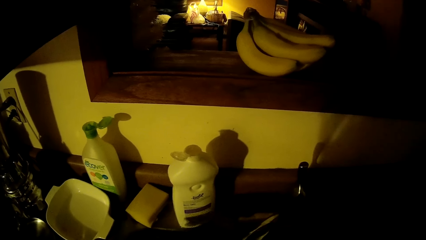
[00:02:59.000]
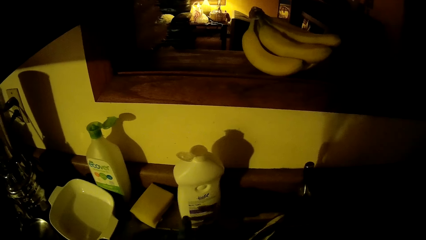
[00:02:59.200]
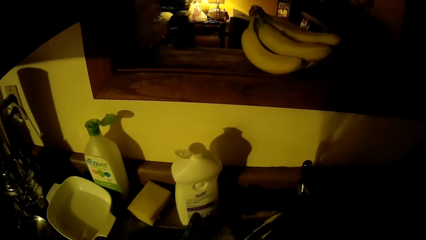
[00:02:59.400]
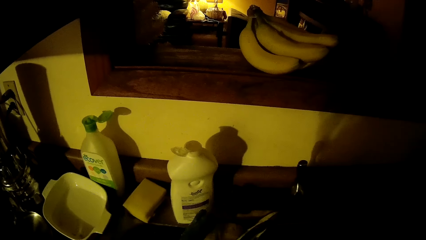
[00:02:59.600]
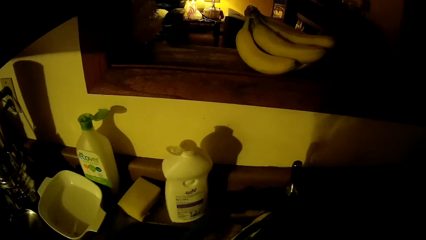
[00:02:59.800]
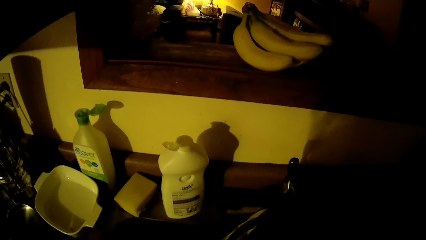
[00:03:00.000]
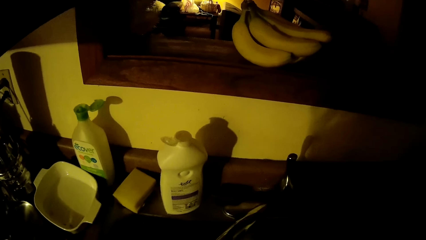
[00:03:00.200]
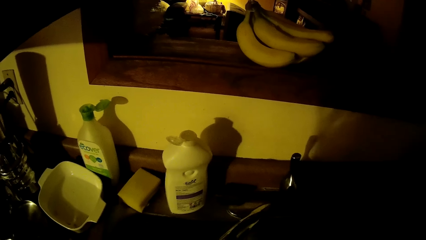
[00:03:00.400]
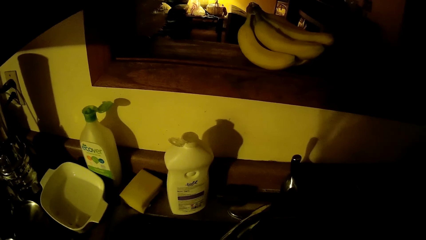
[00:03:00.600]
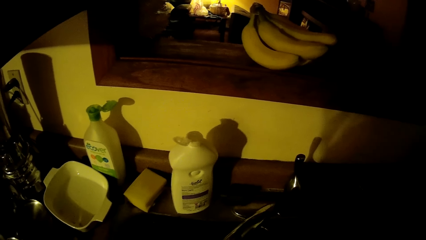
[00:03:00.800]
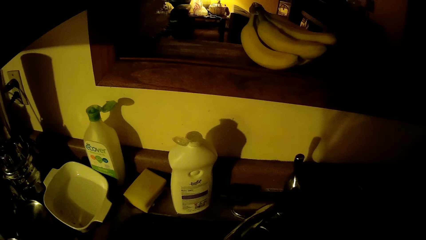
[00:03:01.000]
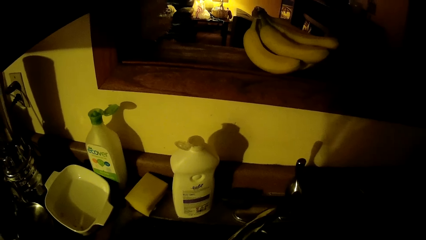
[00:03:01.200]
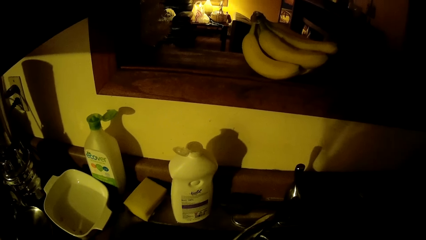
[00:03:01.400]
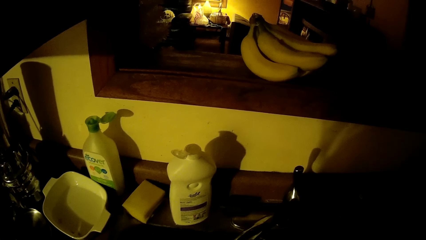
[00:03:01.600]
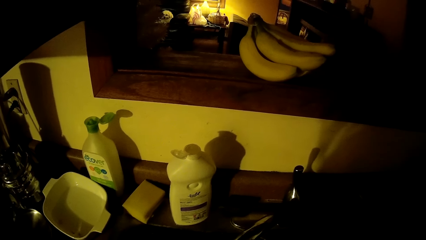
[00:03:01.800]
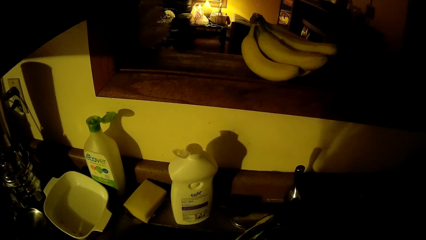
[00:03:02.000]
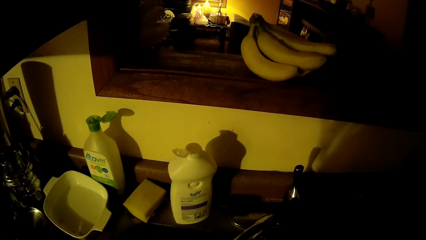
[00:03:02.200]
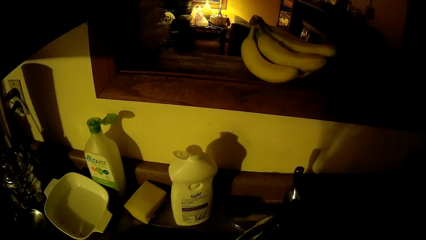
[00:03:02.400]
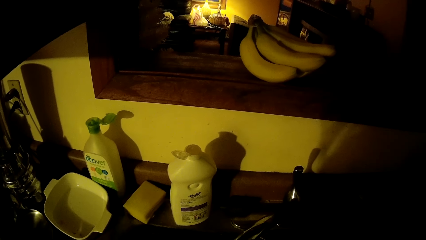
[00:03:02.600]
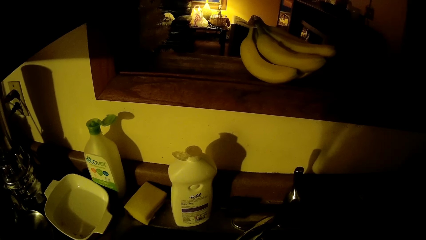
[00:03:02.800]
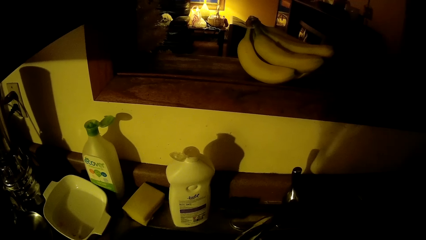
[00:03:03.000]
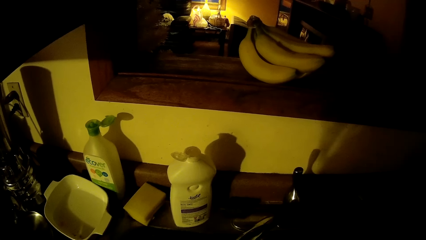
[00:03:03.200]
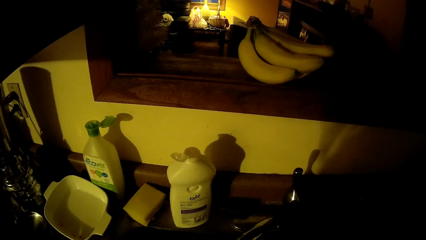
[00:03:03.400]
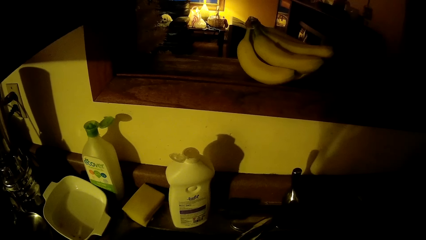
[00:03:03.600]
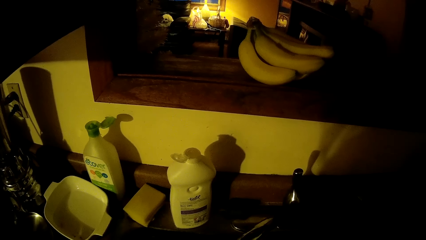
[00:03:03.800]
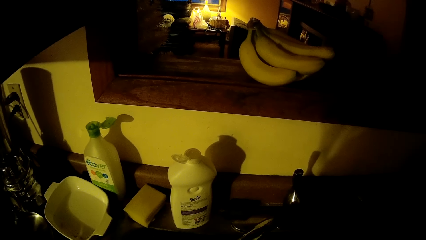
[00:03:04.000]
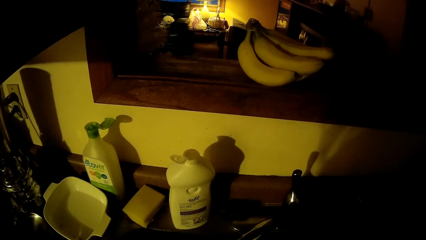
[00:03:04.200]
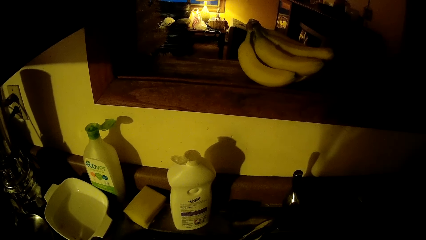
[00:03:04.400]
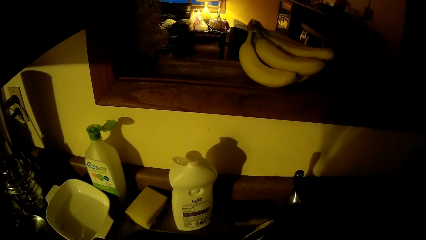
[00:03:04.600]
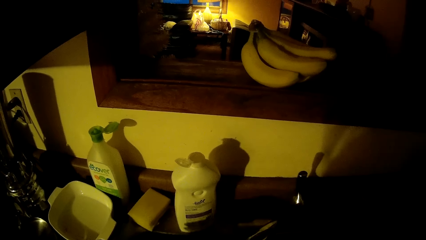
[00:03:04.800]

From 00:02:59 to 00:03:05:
The camera wearer puts his left hand under the sink tap.

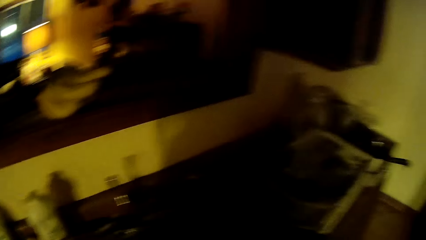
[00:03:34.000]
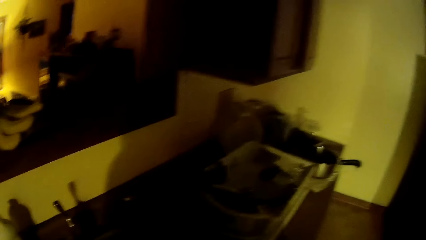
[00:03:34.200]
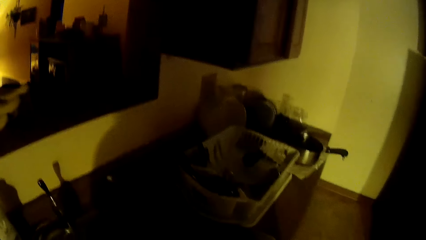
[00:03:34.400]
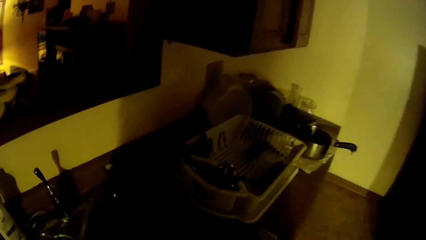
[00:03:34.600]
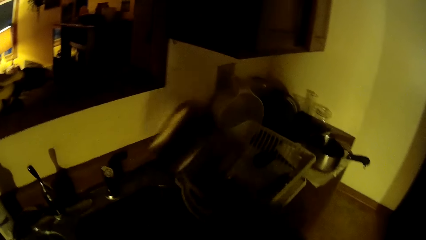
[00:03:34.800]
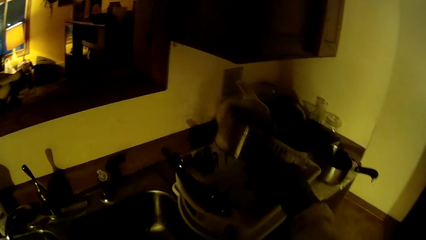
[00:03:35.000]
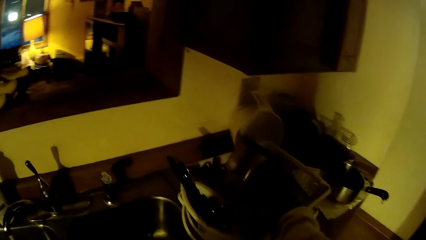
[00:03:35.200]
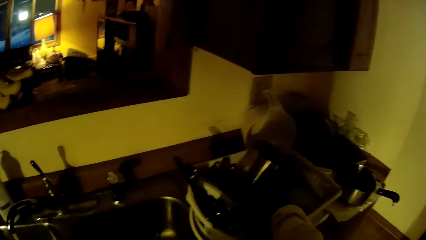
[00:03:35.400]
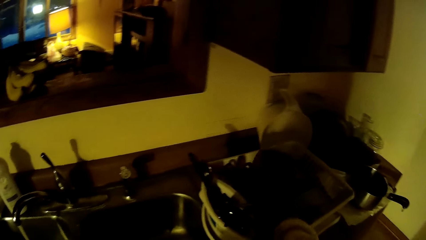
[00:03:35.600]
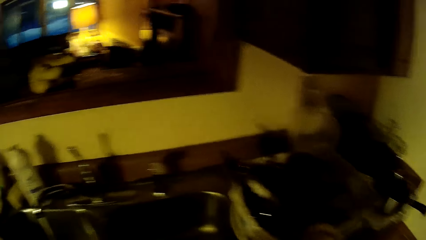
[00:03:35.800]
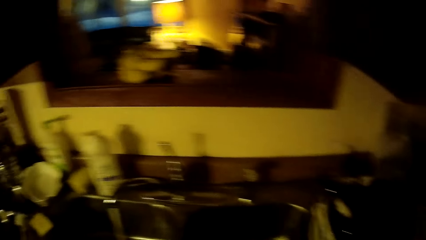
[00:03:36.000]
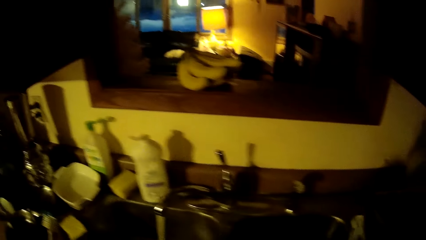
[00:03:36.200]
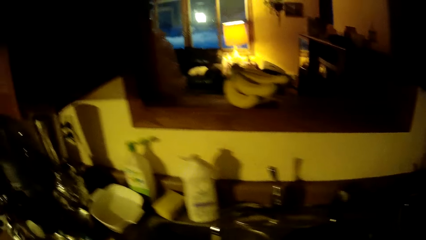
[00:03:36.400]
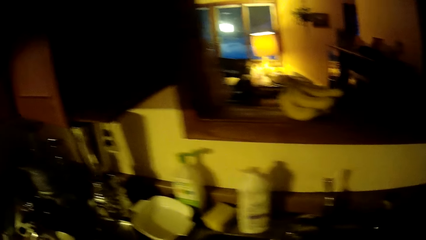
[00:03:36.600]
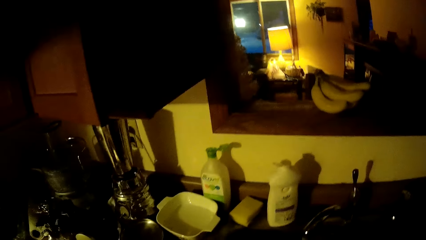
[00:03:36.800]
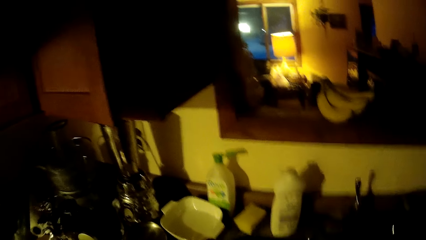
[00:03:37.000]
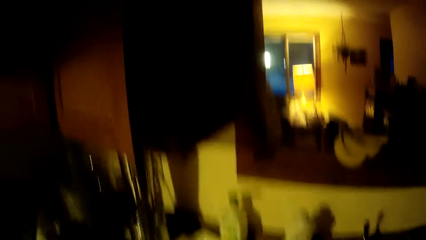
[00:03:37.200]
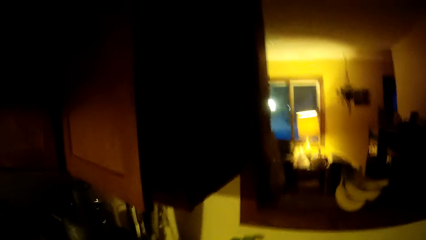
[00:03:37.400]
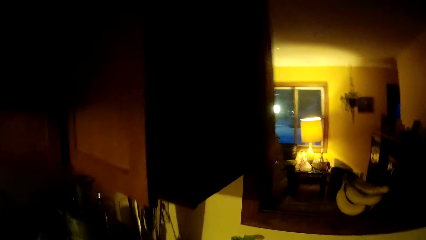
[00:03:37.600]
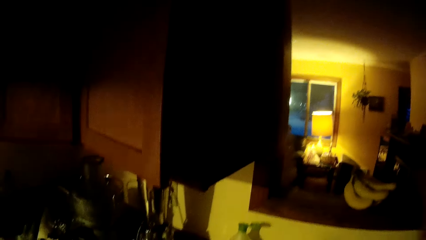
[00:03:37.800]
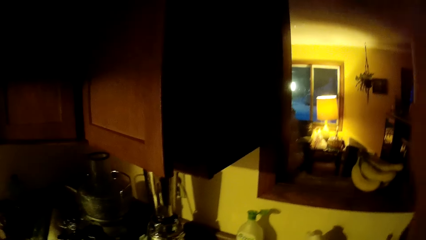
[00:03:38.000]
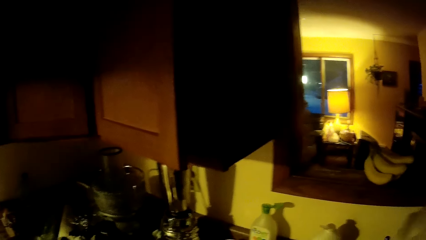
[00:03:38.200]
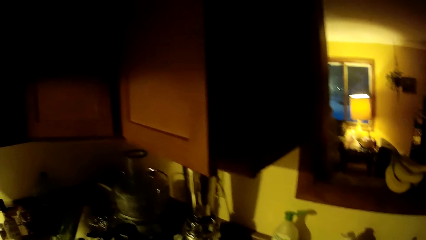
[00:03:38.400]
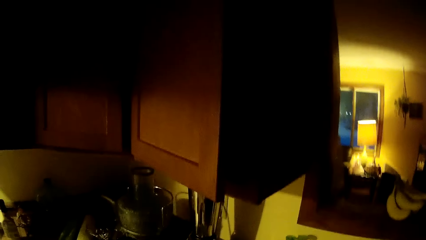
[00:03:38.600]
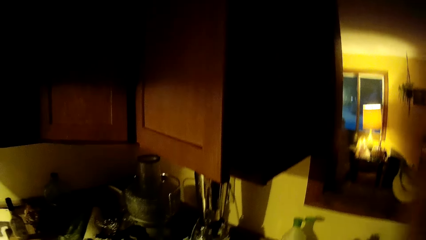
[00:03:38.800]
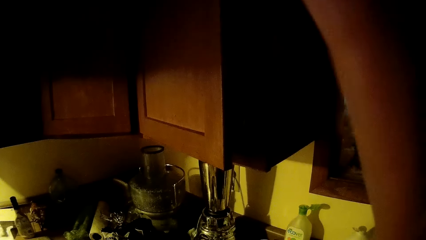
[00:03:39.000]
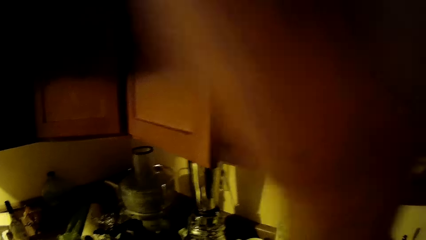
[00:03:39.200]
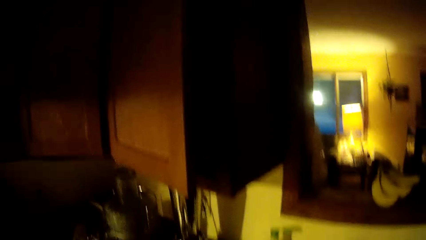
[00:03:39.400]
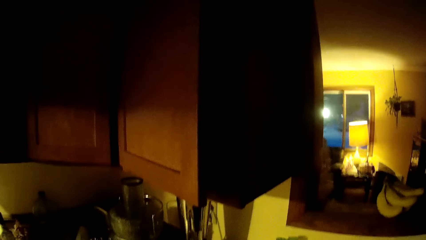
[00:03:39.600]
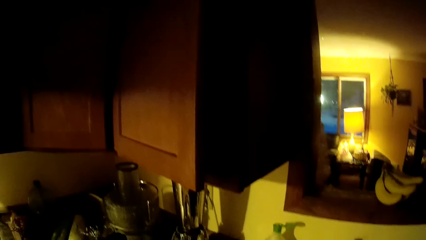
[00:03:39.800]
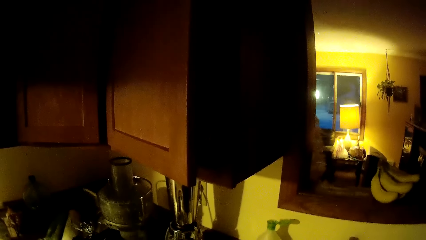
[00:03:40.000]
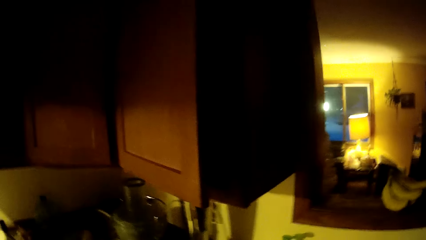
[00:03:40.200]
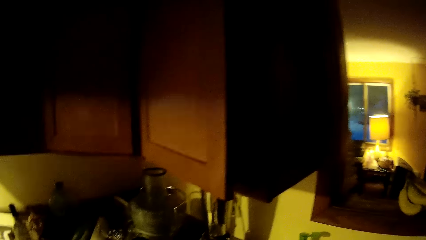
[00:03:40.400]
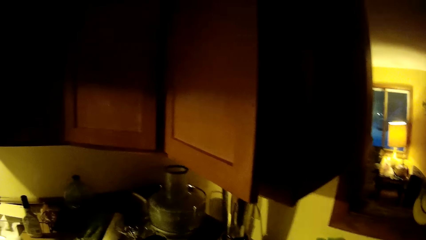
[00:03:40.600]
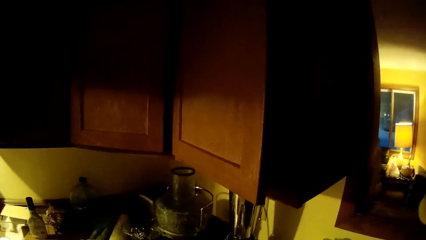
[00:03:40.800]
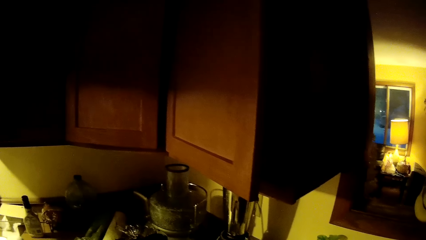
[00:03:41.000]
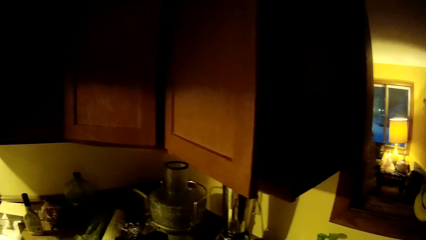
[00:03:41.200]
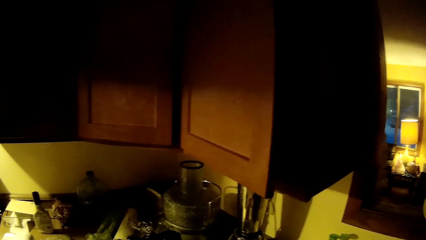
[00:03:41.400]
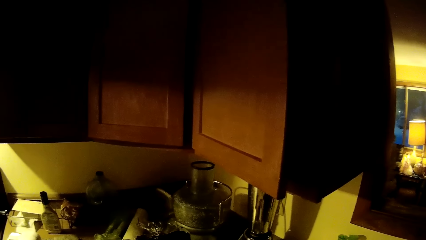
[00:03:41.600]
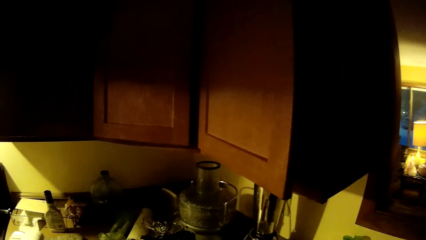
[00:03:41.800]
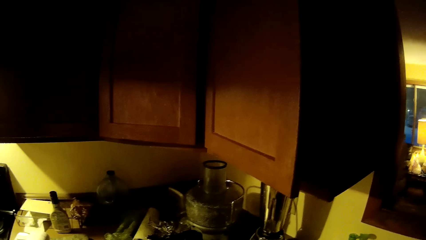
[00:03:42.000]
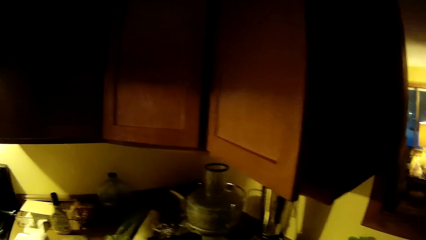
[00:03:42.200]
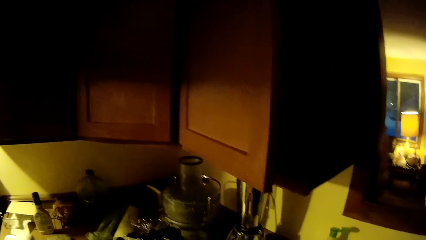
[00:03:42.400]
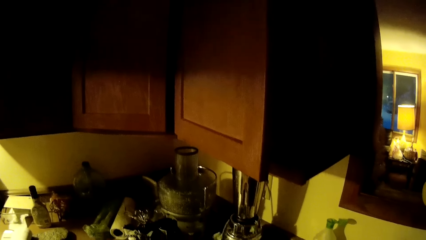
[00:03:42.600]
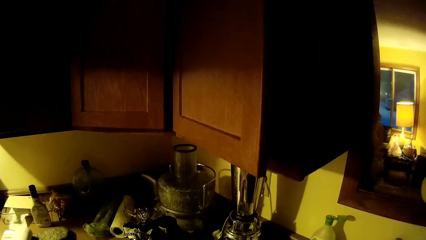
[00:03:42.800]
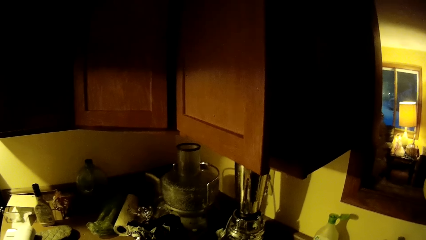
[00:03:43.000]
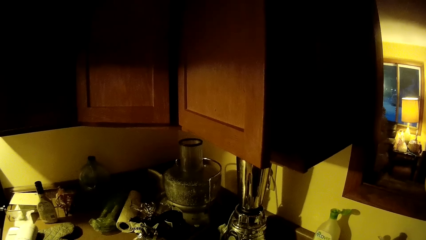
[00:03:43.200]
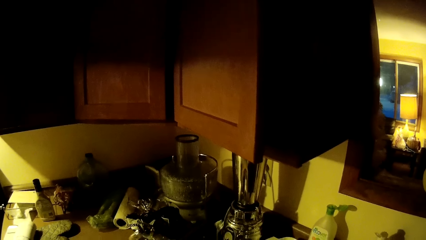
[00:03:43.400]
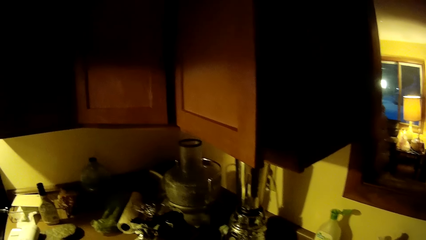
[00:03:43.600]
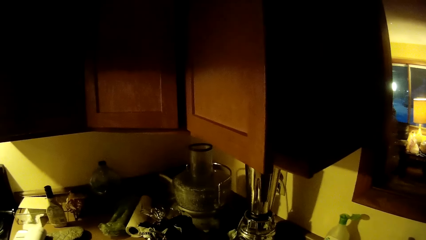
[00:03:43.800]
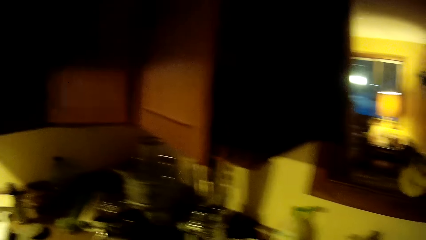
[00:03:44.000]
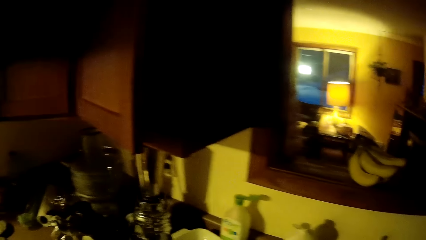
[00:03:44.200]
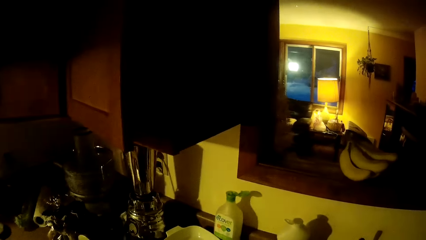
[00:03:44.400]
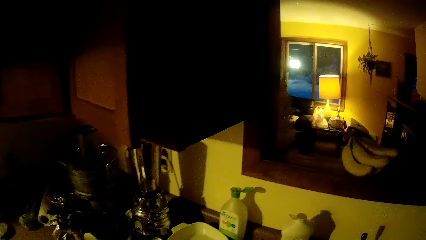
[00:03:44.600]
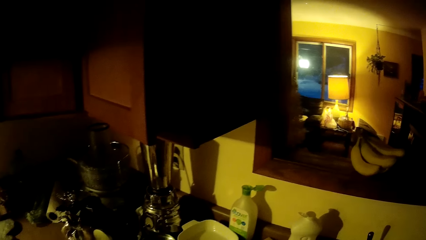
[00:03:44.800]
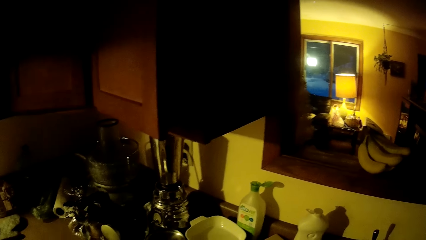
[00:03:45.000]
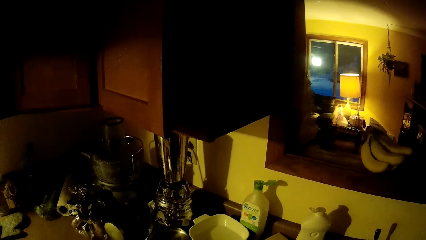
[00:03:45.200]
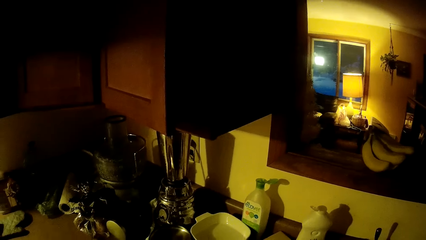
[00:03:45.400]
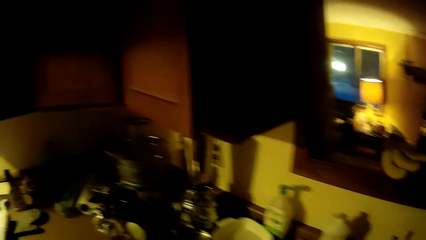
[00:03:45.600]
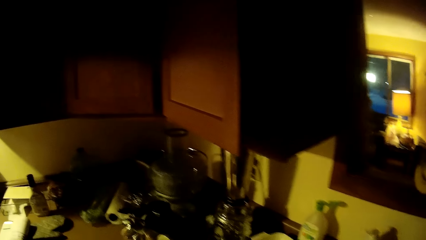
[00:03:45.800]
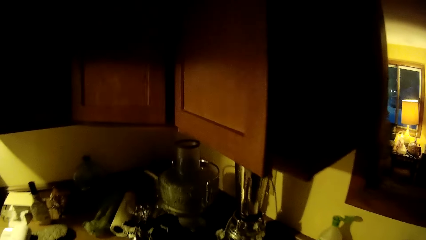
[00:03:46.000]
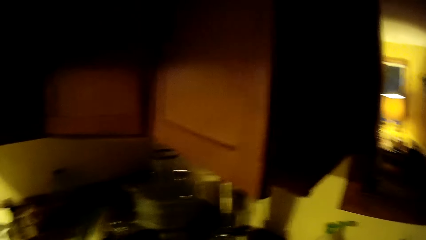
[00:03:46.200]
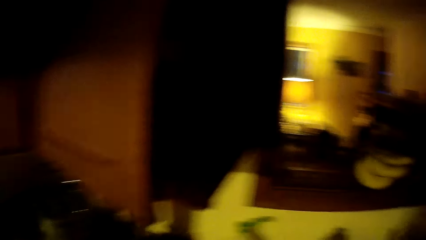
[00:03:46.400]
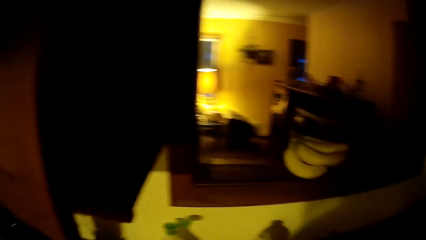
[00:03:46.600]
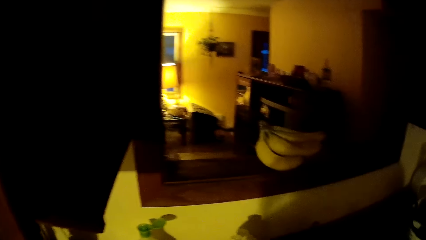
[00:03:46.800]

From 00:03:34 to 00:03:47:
The camera wearer drops the pot in a white basket on a kitchen counter with his right hand. He touches his face with his right hand. He moves the right hand.
